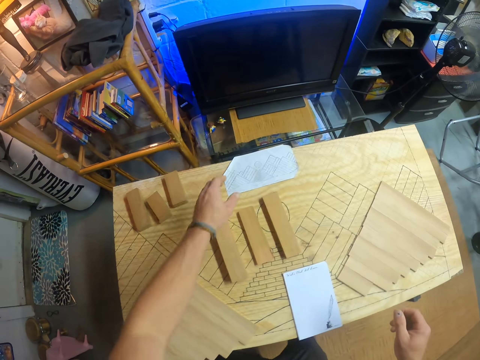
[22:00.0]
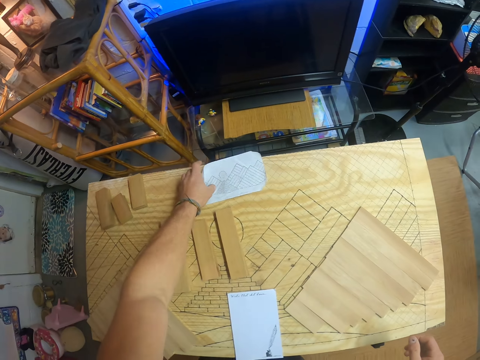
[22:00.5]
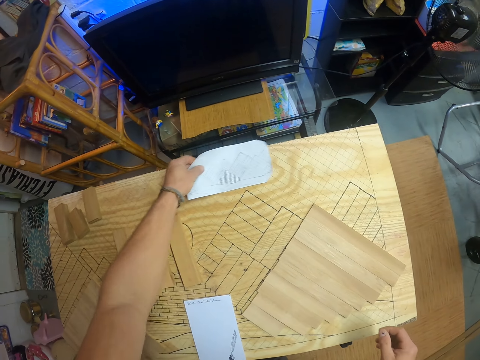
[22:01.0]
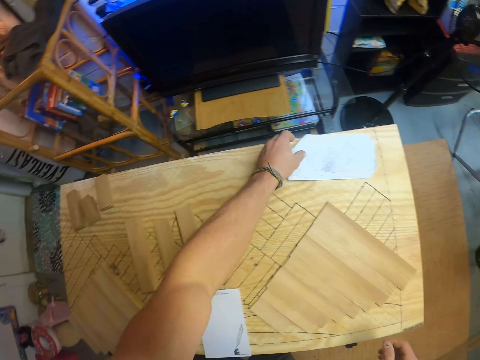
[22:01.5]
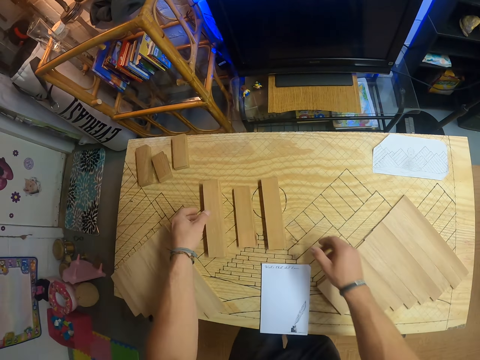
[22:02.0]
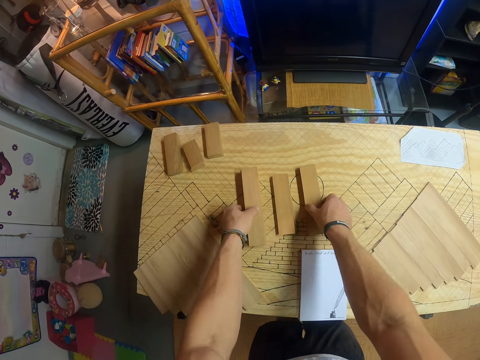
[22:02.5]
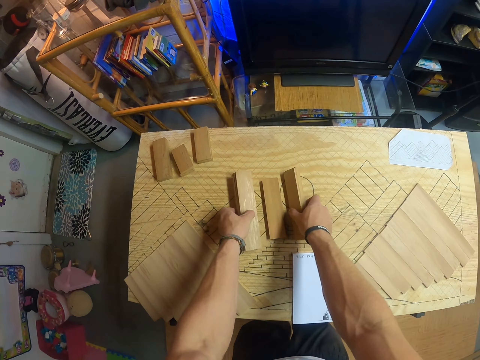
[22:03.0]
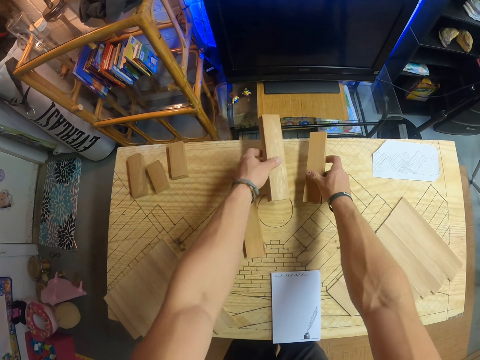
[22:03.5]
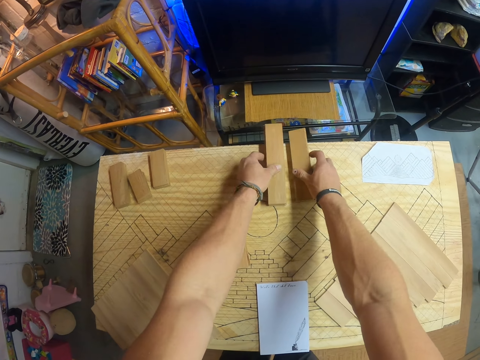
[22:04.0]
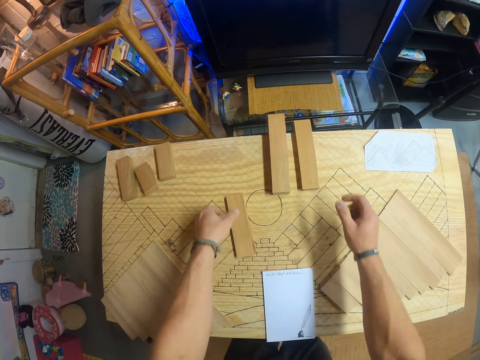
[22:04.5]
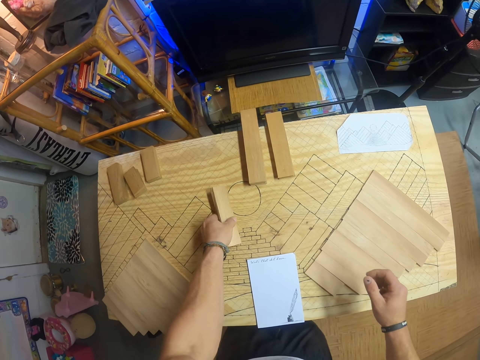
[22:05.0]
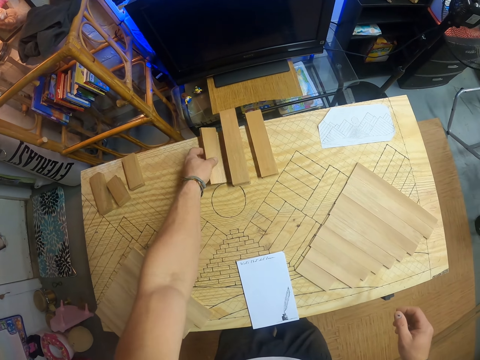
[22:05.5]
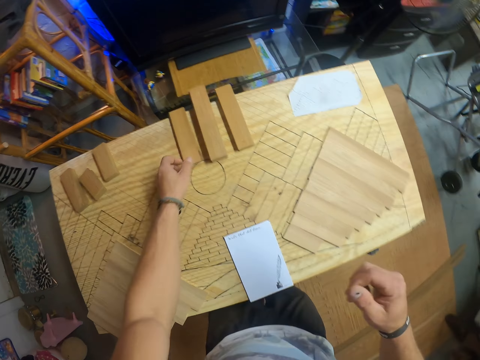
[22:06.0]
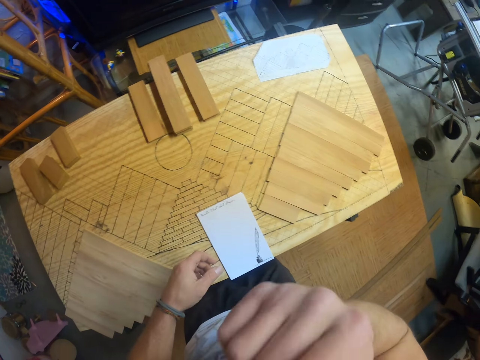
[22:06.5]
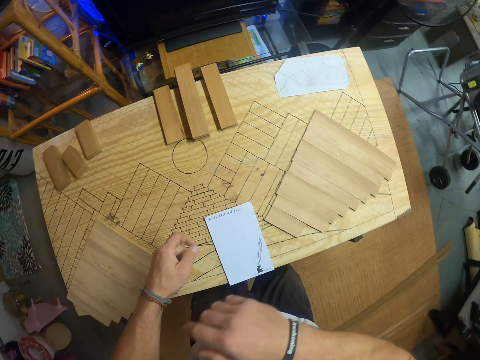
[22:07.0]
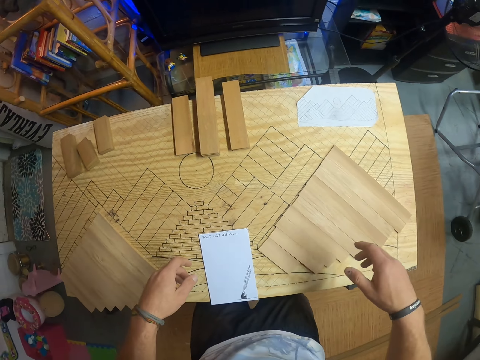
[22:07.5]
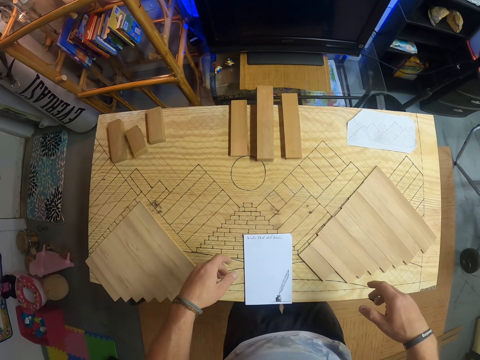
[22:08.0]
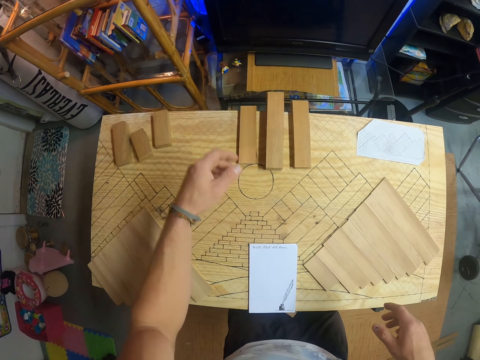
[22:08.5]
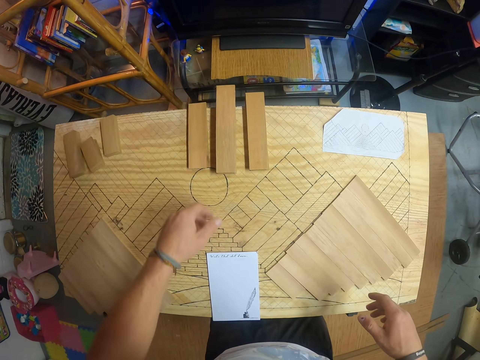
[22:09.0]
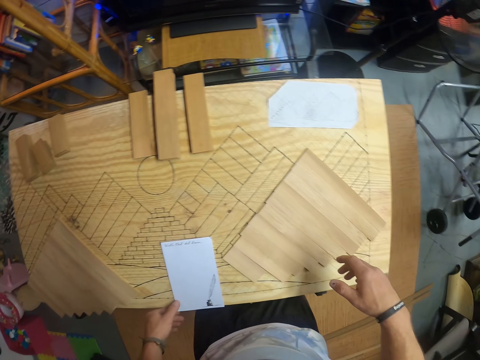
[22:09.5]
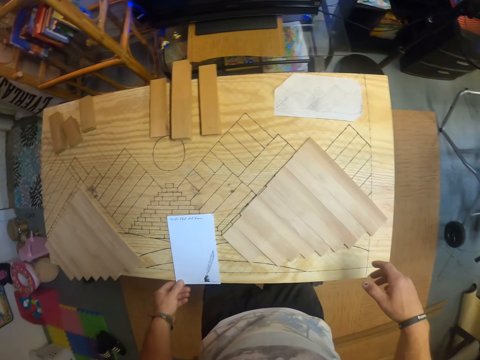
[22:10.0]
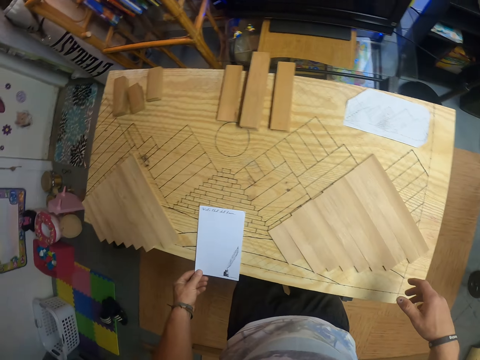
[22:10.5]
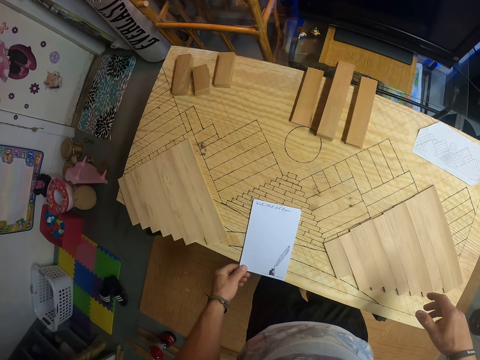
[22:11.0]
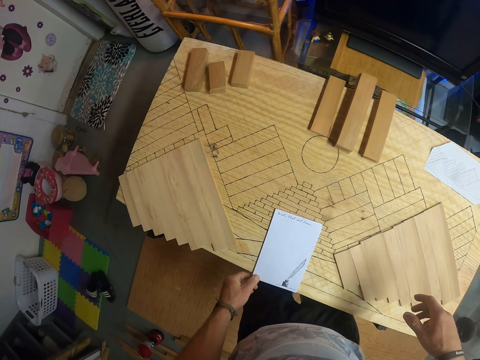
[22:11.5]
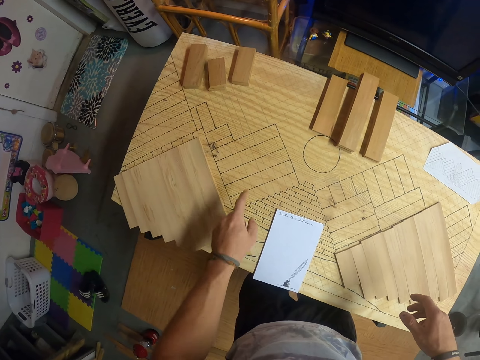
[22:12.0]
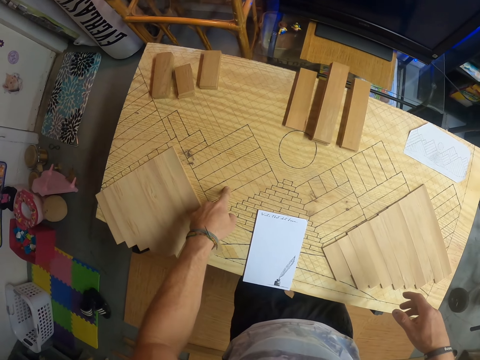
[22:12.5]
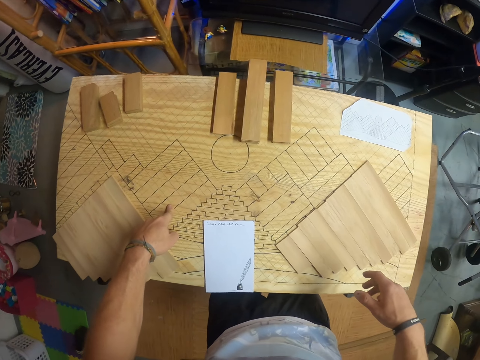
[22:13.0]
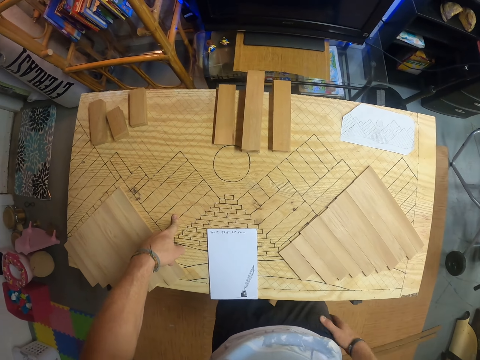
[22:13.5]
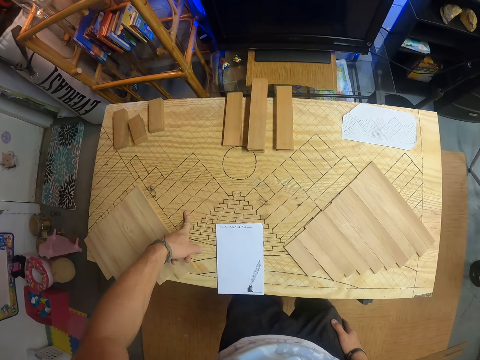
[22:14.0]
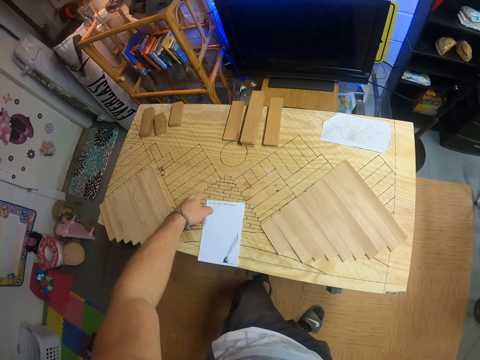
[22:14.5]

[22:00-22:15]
The camera wearer moves a paper on the workbench with his left hand. He picks the pile of wood from the workbench with his left hand. He picks the pile of wood from the workbench with his right hand. He drops the pile of wood on the workbench with his left hand. He aligns pieces of wood on the table. He drops the pile of wood on the workbench with his right hand. He wipes the face. He moves the paper on the workbench with his left hand. He touches the workbench with his left hand. He touches a wood on the table.

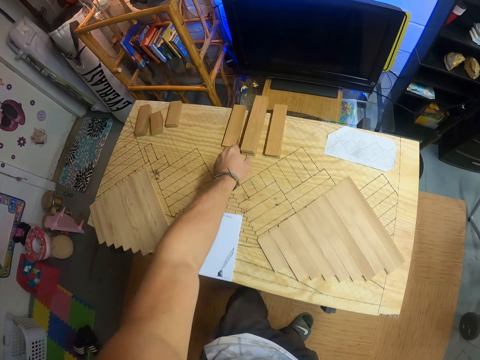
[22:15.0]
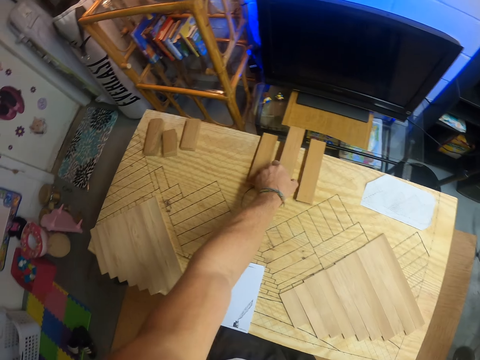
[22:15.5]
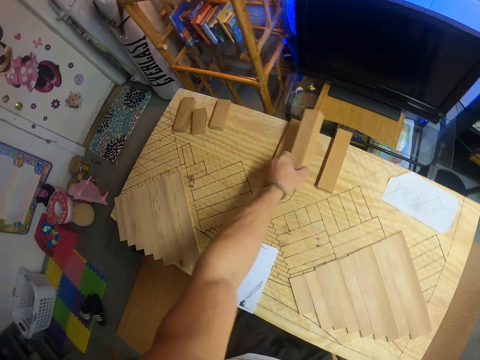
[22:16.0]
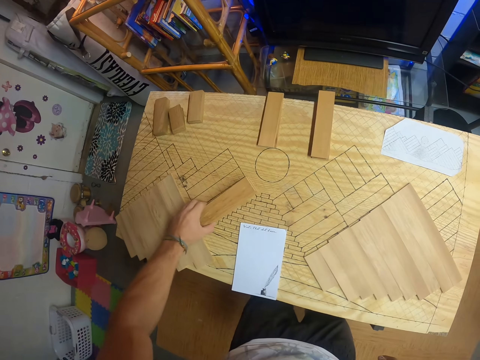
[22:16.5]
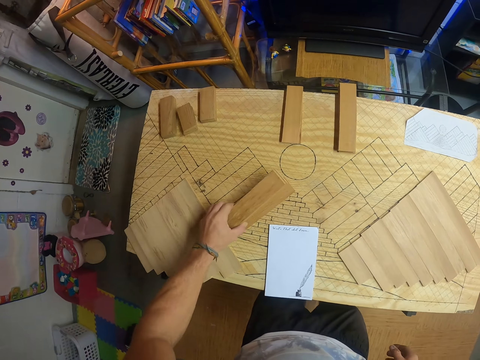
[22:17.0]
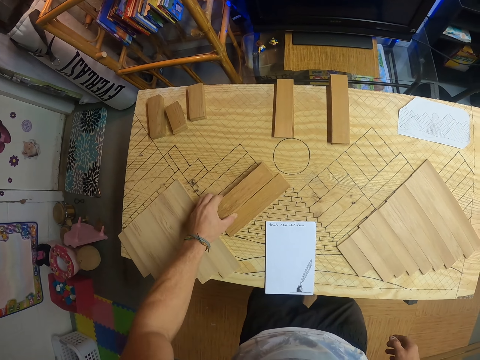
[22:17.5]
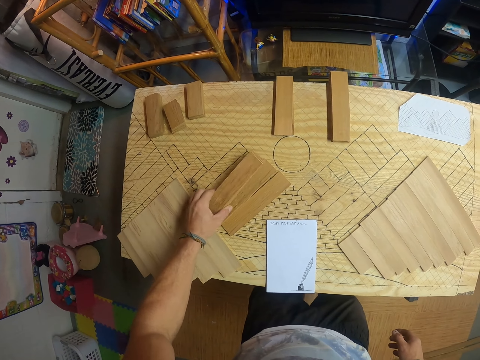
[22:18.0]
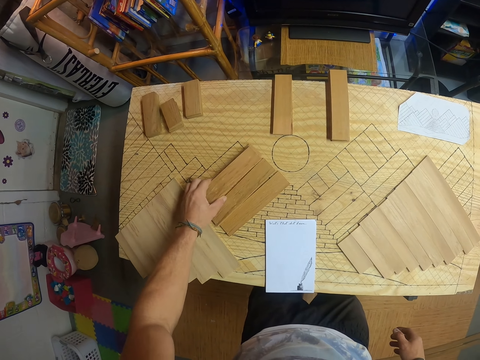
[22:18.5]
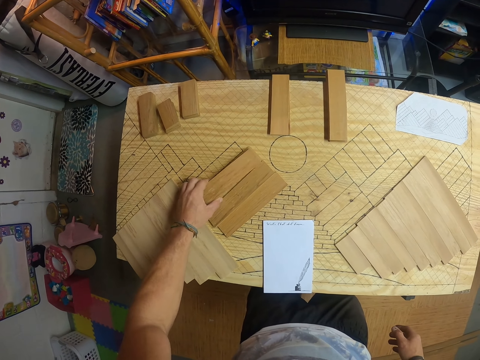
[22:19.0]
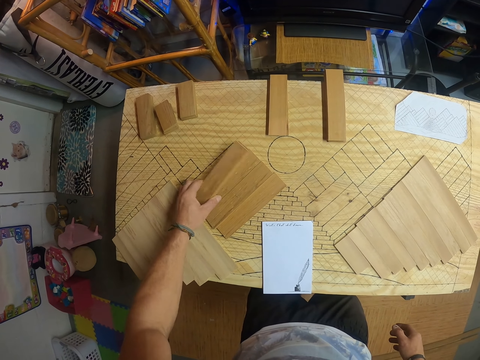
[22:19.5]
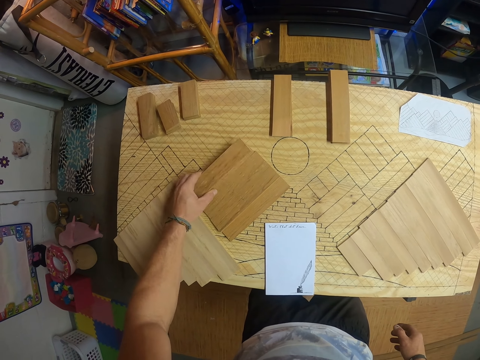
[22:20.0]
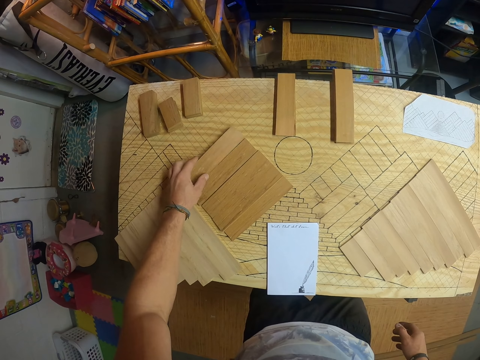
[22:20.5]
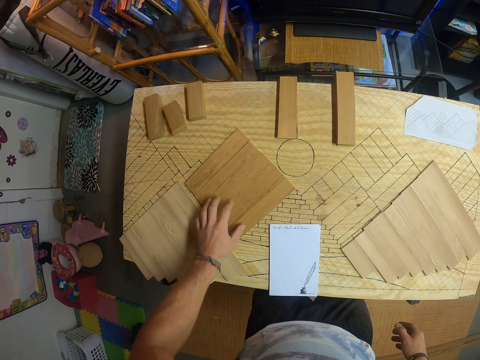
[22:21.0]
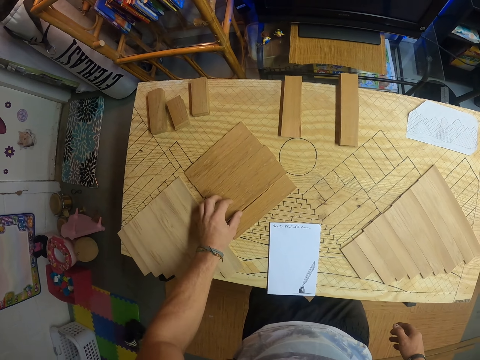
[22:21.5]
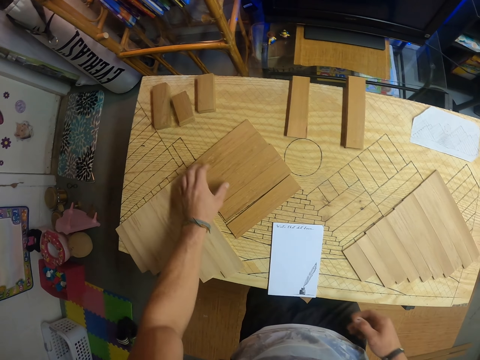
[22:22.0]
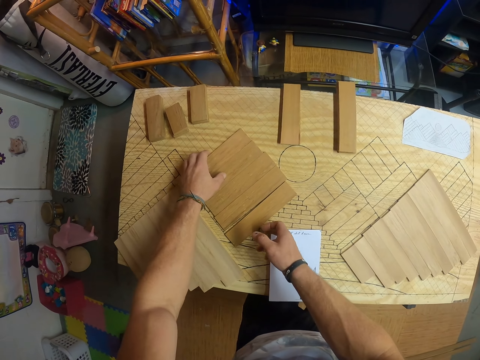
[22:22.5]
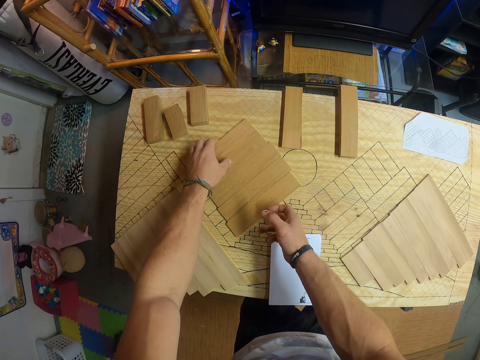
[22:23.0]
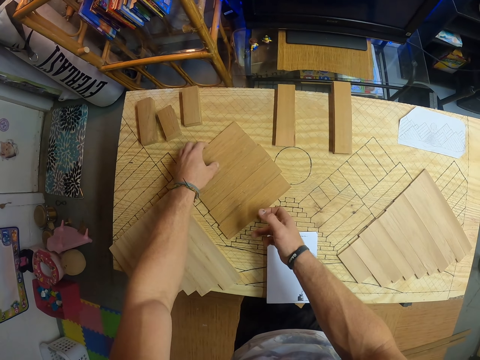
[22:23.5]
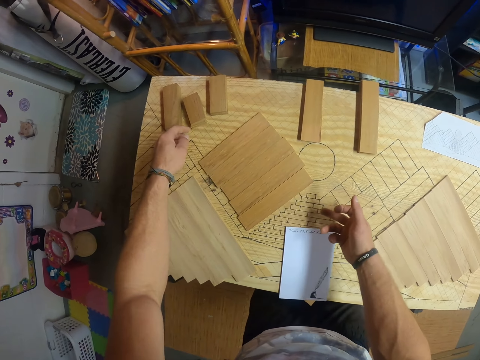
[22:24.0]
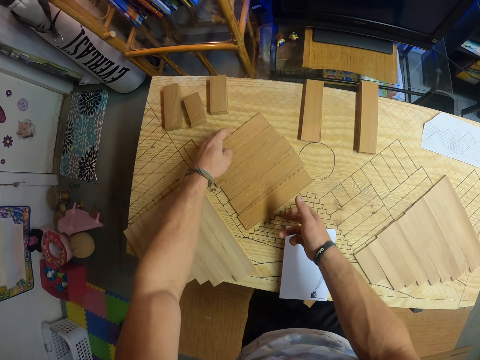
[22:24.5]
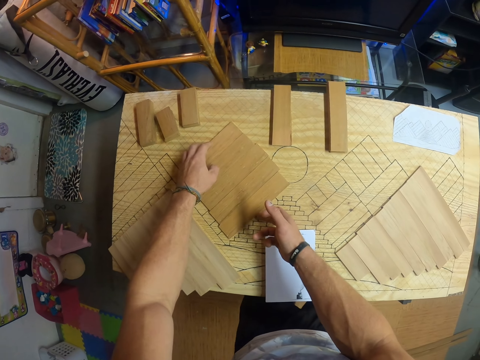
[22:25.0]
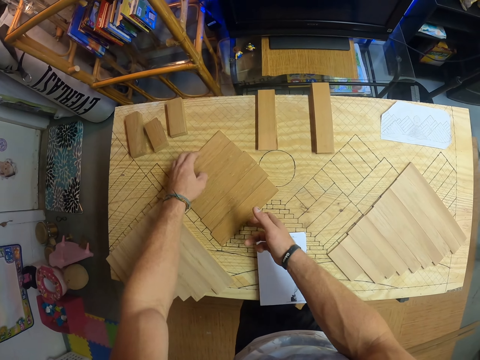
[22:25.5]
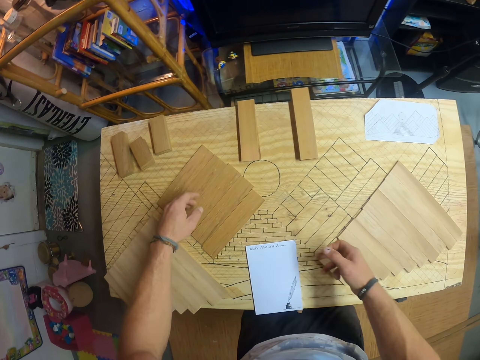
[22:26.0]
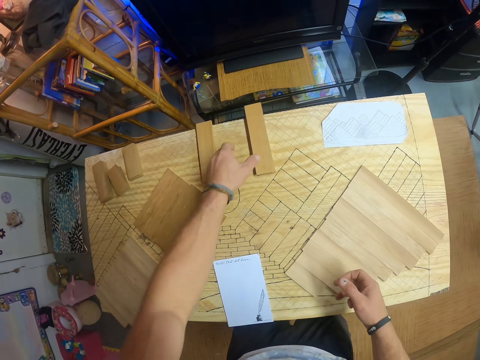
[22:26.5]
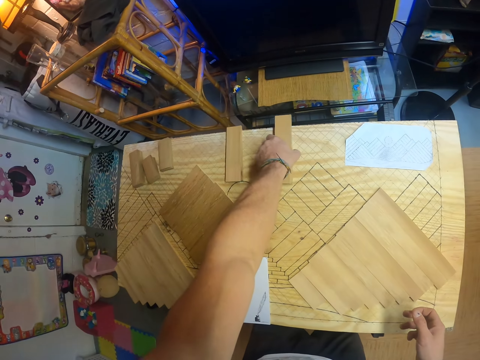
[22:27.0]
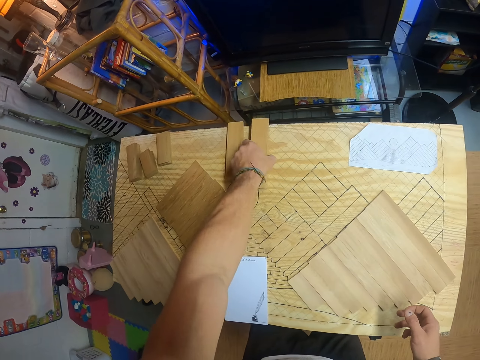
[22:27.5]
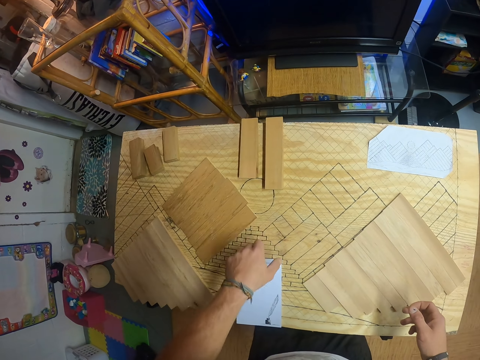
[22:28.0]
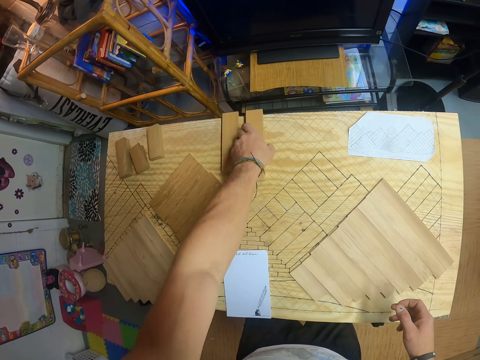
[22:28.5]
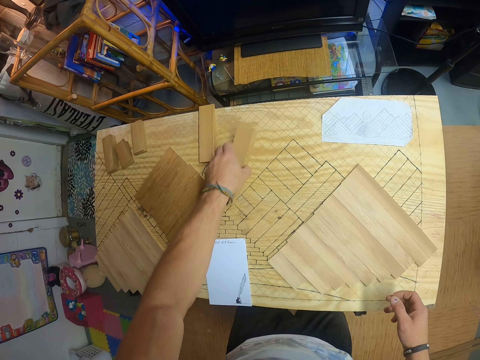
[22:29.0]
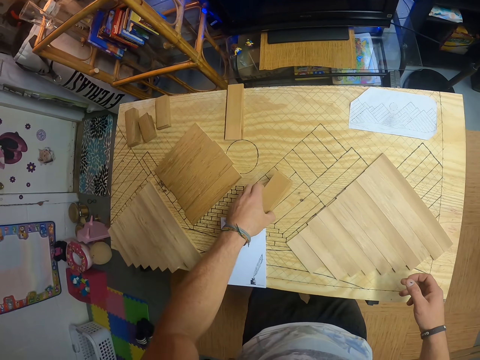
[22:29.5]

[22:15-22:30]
The camera wearer picks the pile of wood from the workbench with his left hand. He separates the pile of wood into a set of wood with his left hand. He arranges the pieces of wood. He moves the set of wood on the workbench with both hands. He picks the pile of wood from the workbench with his left hand. He drops the pile of wood on the workbench with his right hand. He picks the pile of wood from the workbench with his left hand.
